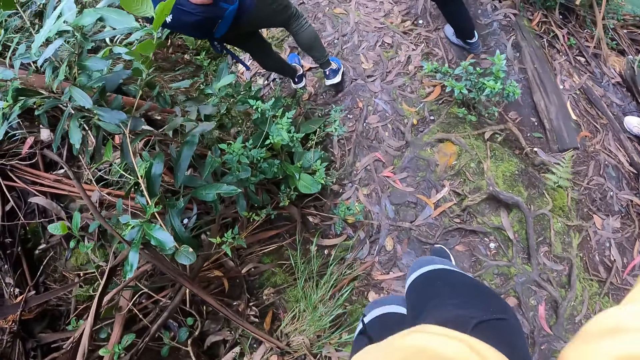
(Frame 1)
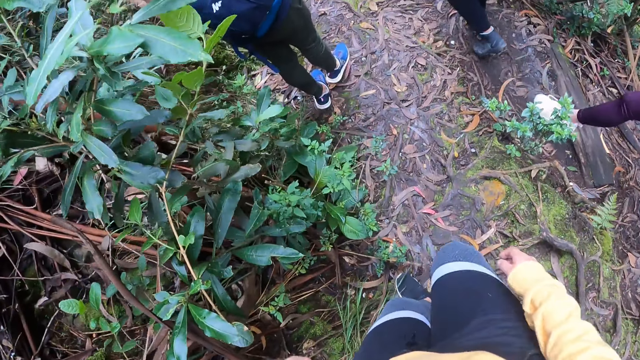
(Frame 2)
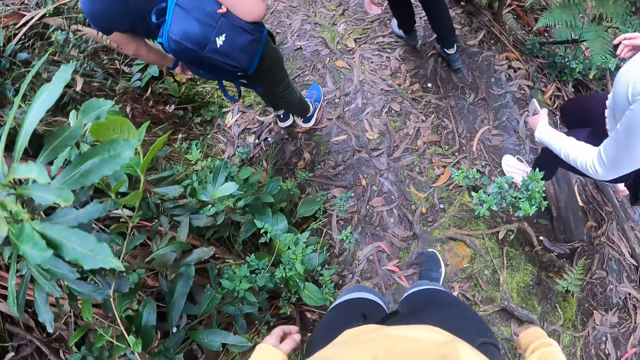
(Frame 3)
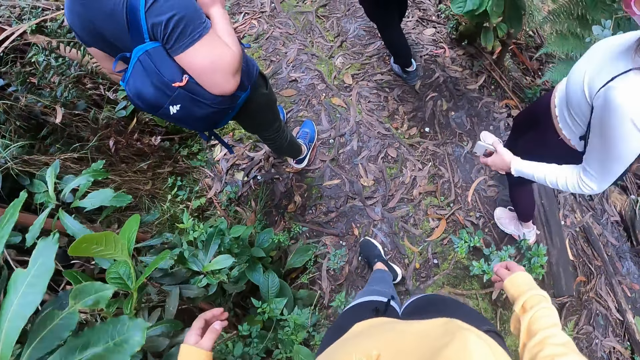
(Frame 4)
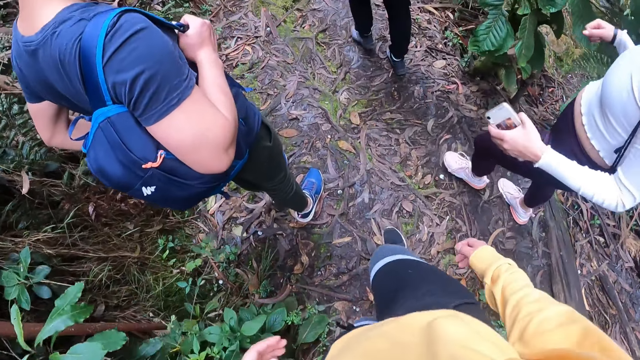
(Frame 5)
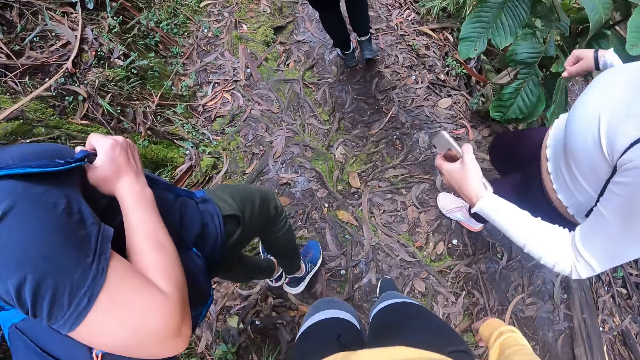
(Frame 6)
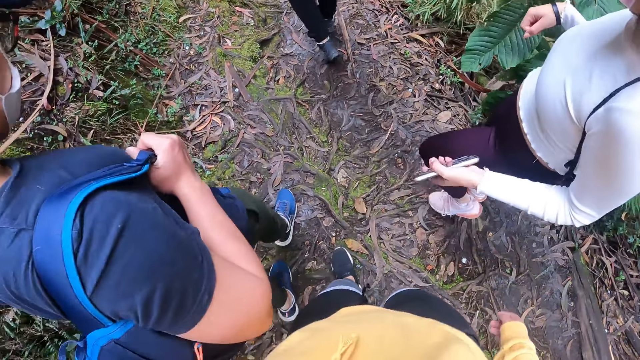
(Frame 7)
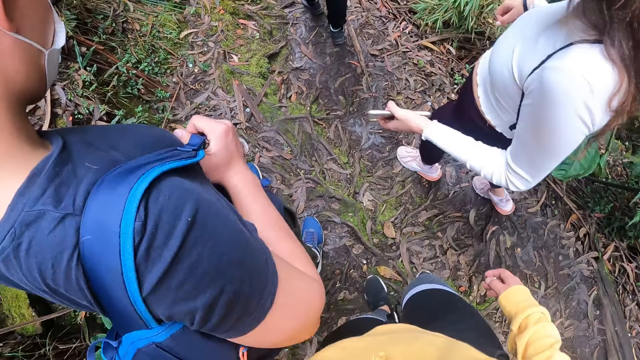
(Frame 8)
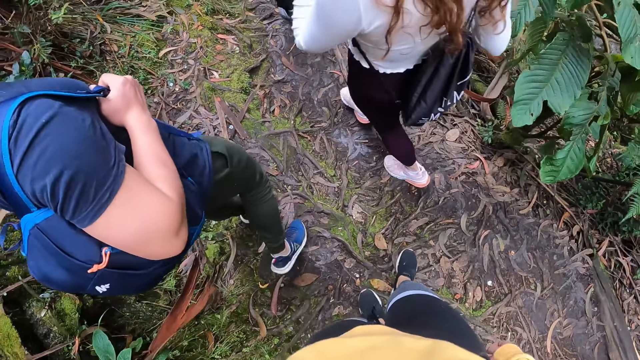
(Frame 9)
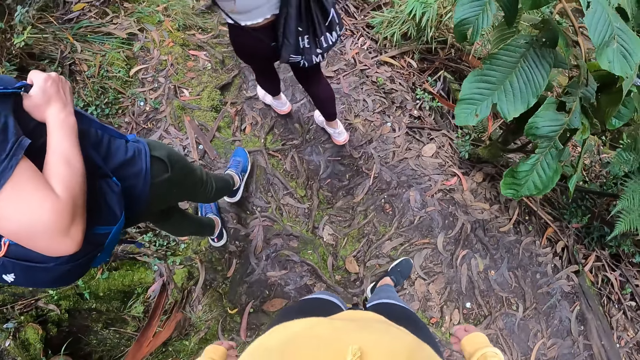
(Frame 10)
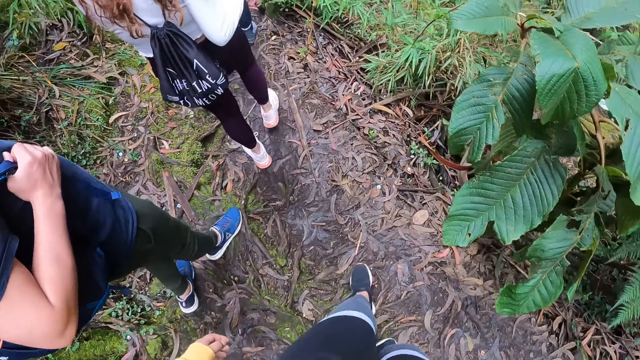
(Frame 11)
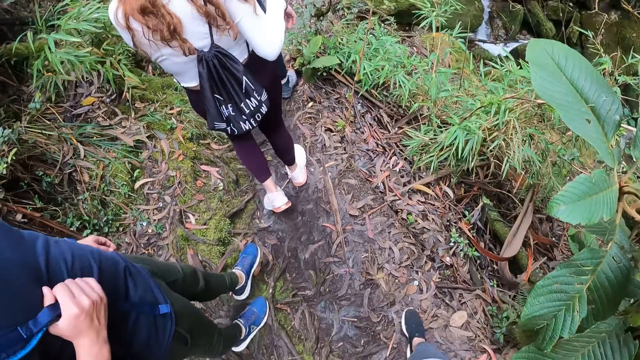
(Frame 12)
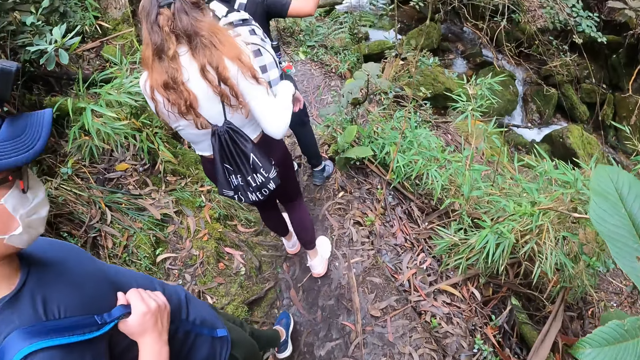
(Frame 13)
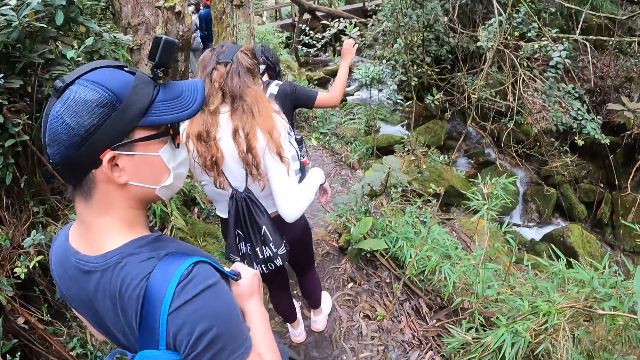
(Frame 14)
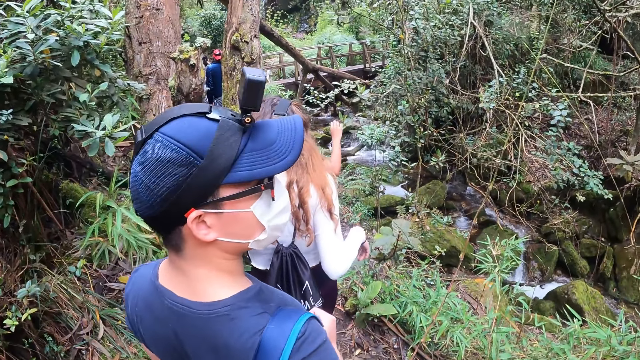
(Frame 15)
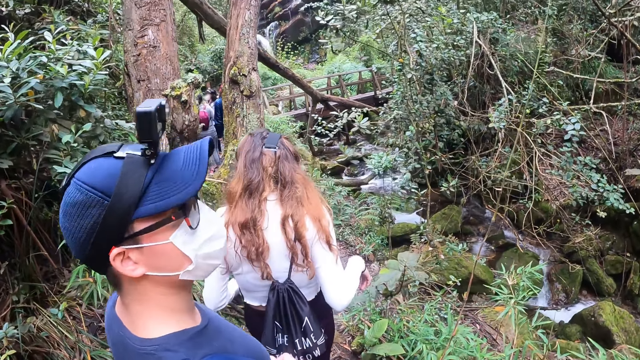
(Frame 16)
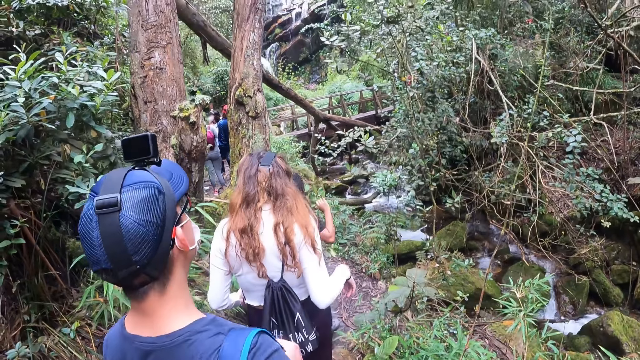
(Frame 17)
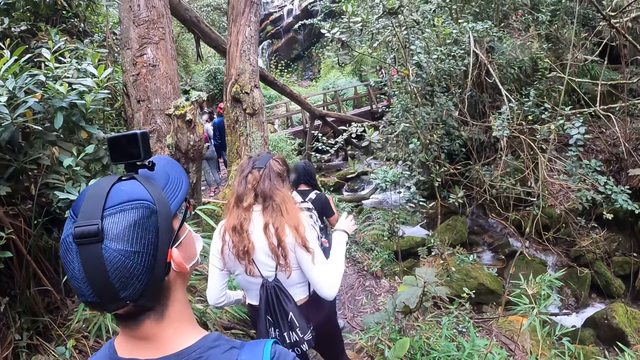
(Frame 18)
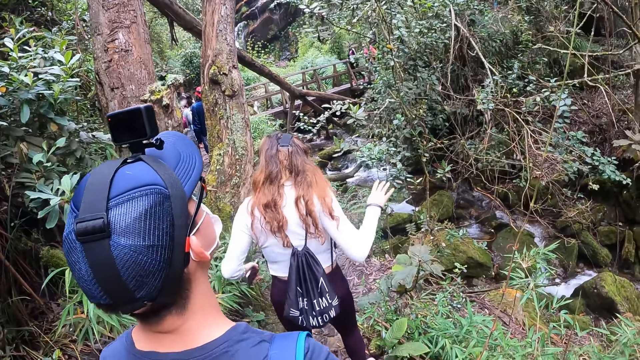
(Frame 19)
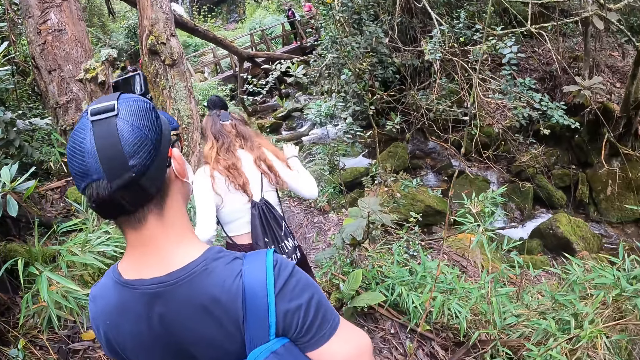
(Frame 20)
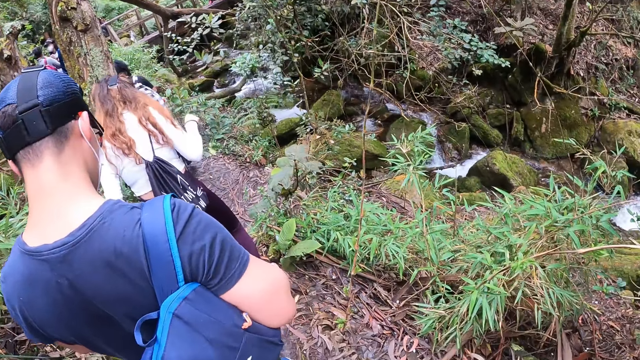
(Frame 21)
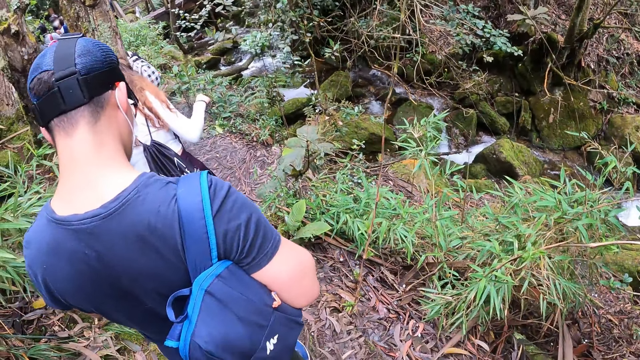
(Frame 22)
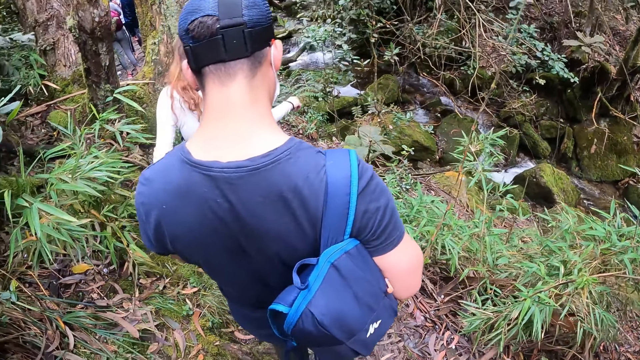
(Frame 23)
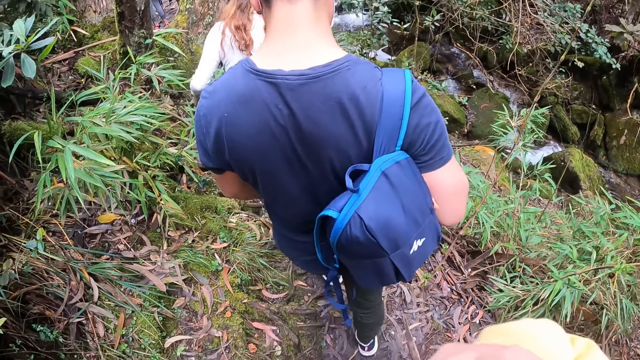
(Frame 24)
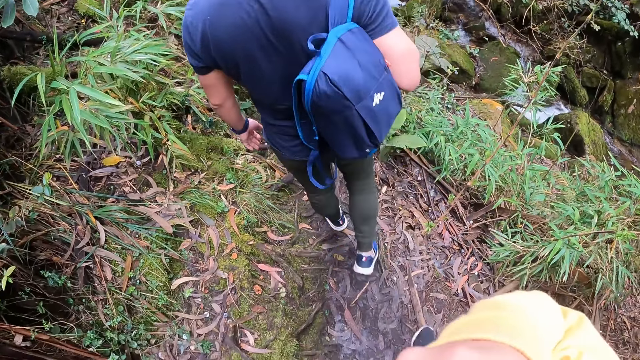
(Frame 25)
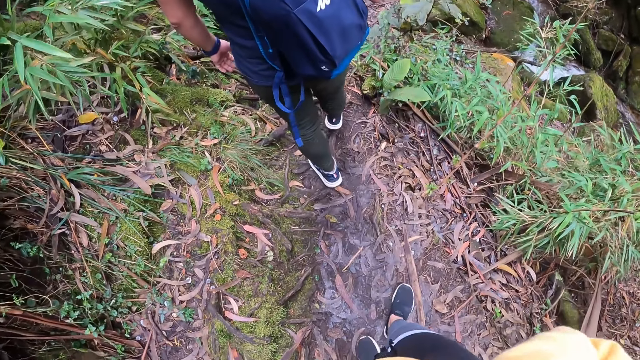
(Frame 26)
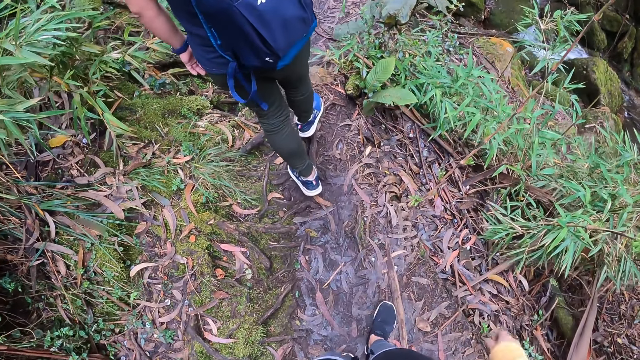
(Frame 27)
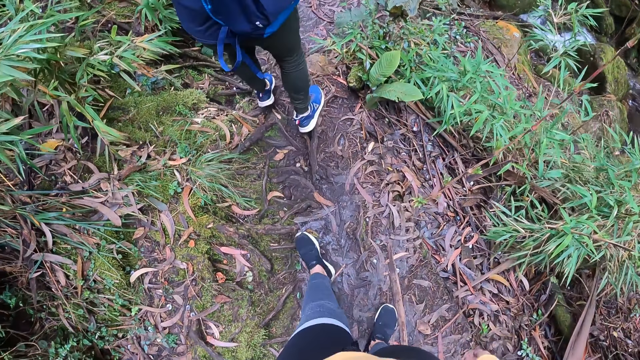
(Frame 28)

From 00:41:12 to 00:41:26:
A man stands. The camera wearer stands. The man walks on the mountain. The camera wearer walks on the mountain and stretches.

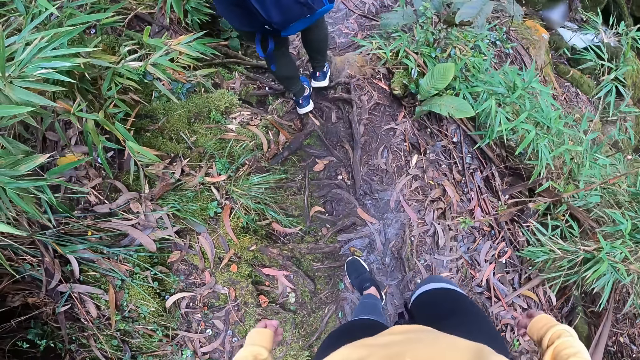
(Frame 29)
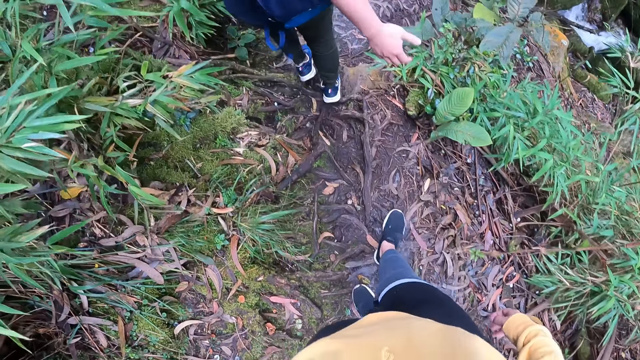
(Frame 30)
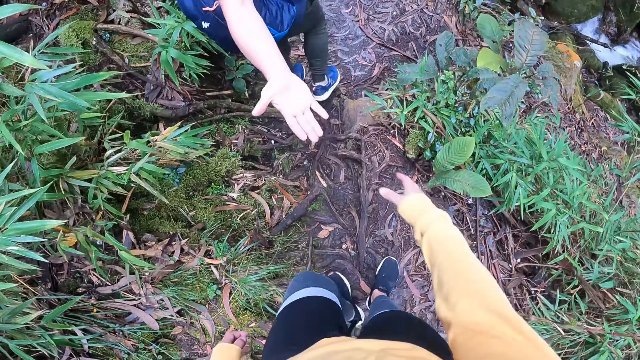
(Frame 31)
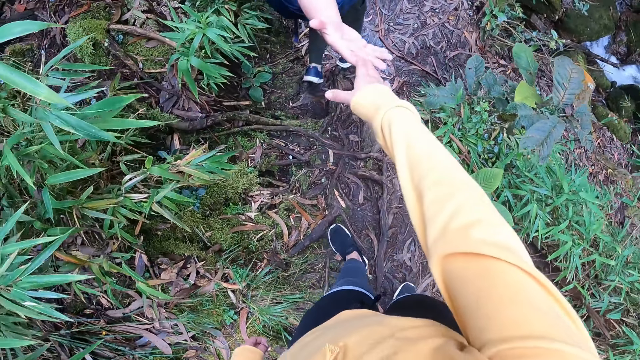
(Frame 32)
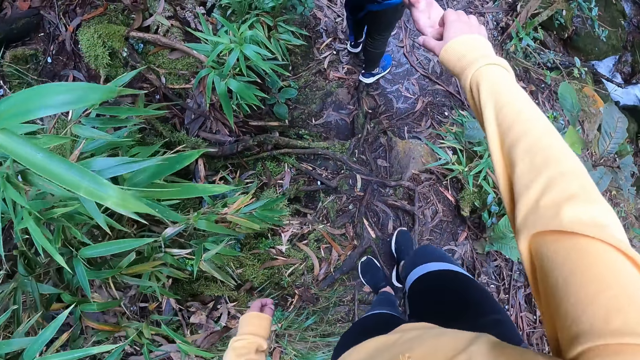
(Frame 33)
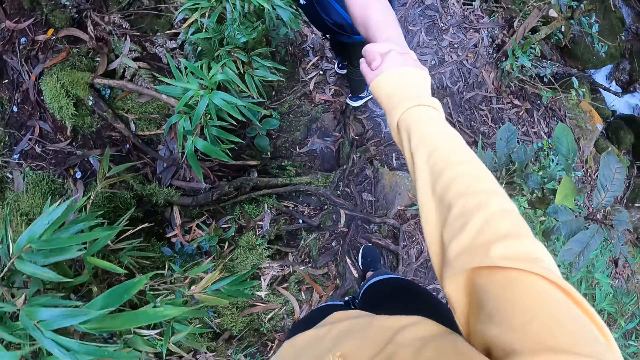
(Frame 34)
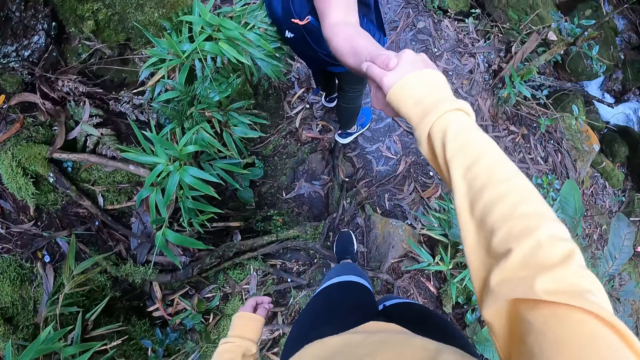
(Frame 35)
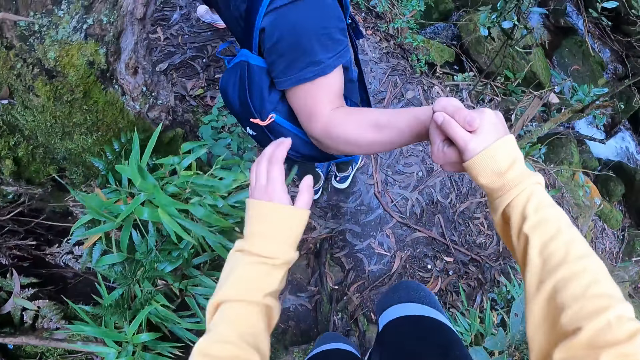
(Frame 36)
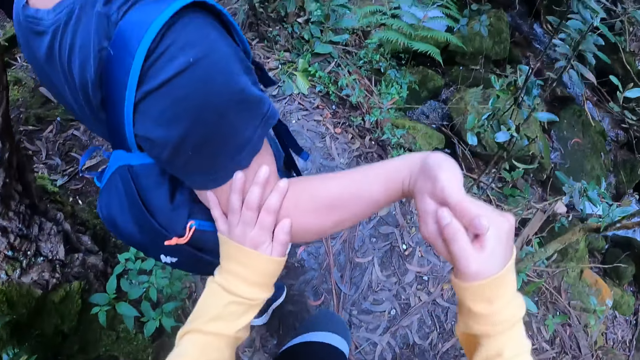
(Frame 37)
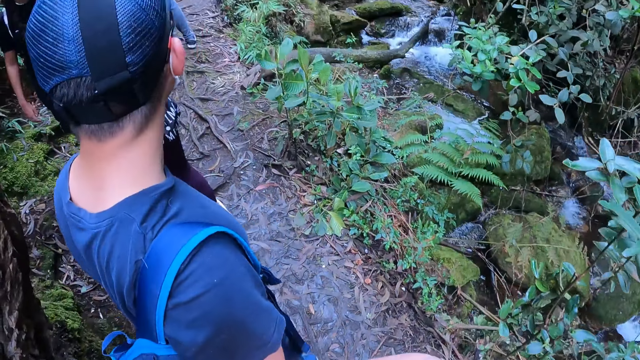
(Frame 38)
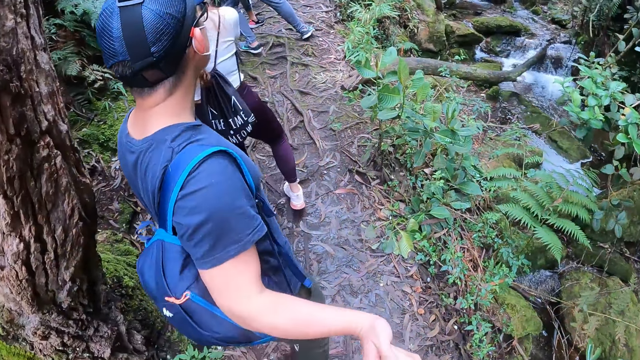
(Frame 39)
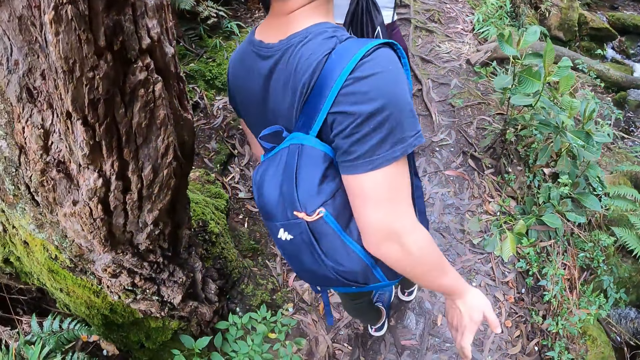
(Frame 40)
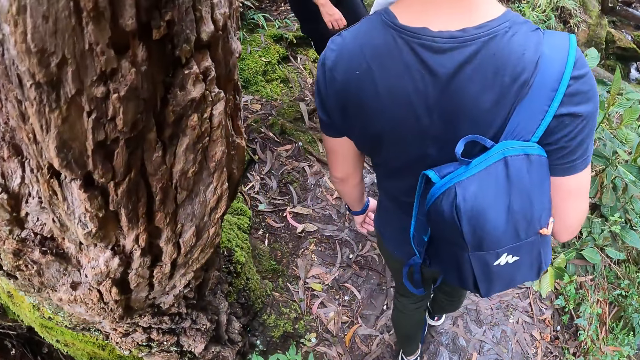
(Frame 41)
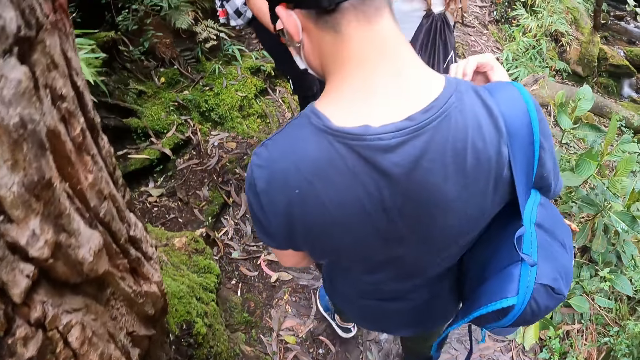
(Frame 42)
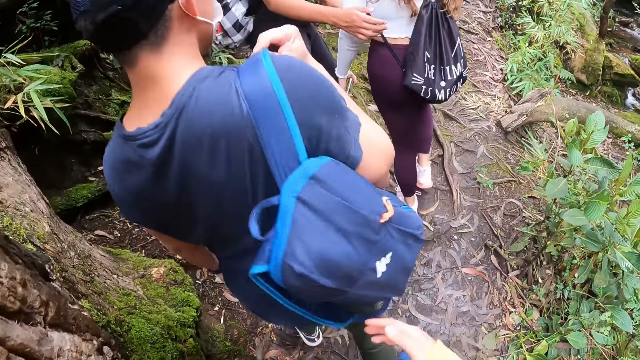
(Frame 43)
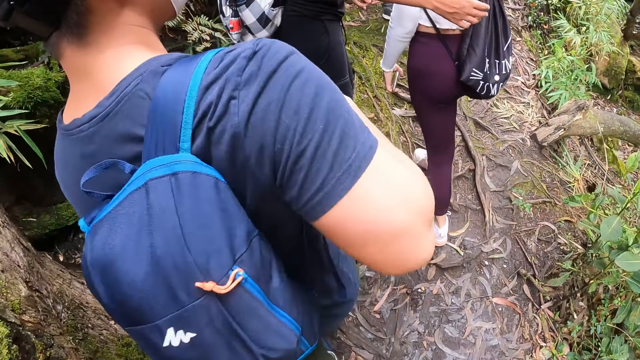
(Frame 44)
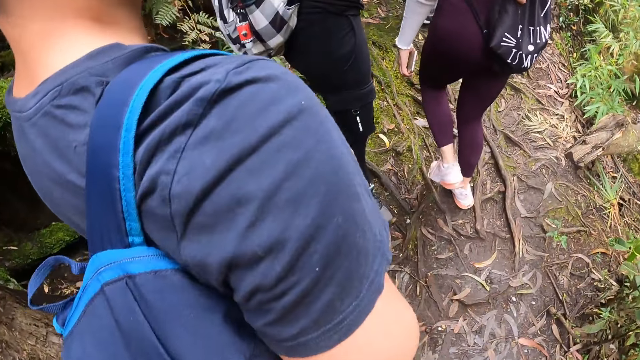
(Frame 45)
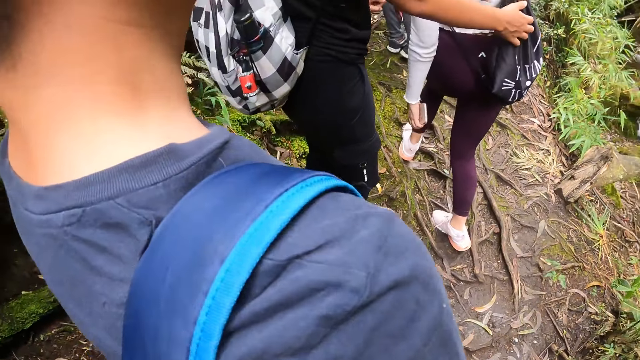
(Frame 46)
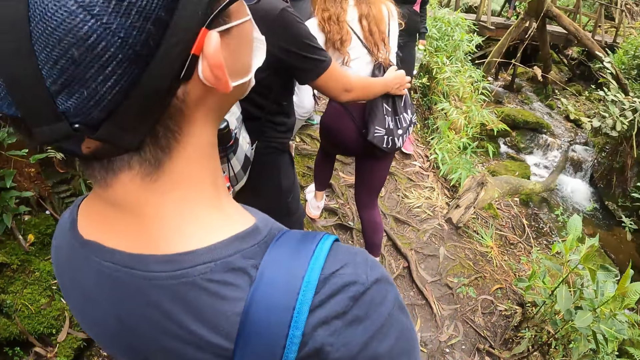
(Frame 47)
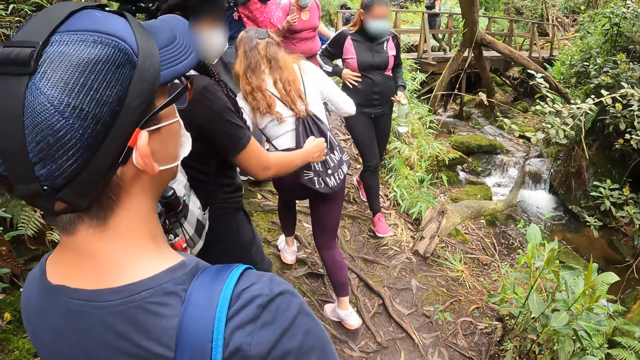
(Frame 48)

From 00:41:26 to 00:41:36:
A man stretches the hand towards the camera wearer. The man pulls the camera wearer with his right hand on the mountain. The camera wearer holds the man's hand with both hands on the mountain. They place the left hand on the man's hand. They unhand the man's hand. The man adjusts a bag on his shoulder with his right hand. A woman touches a bag on another woman's back with her right hand. The man looks around.
